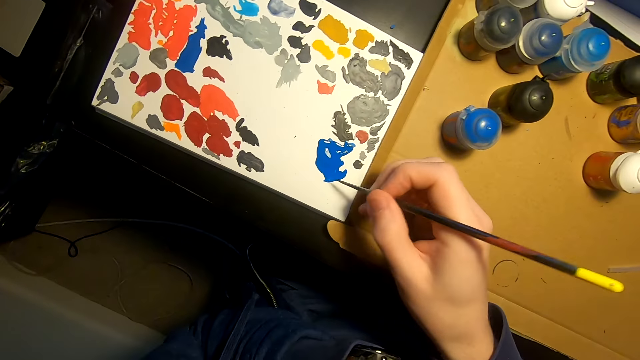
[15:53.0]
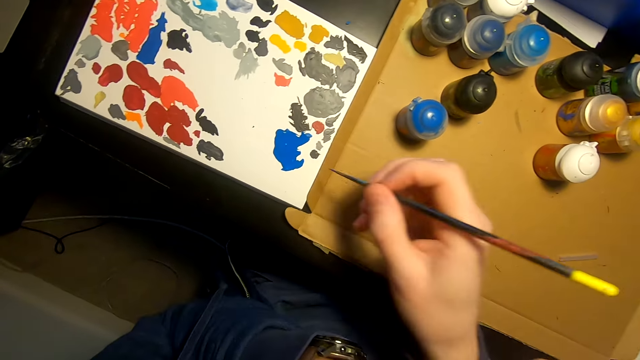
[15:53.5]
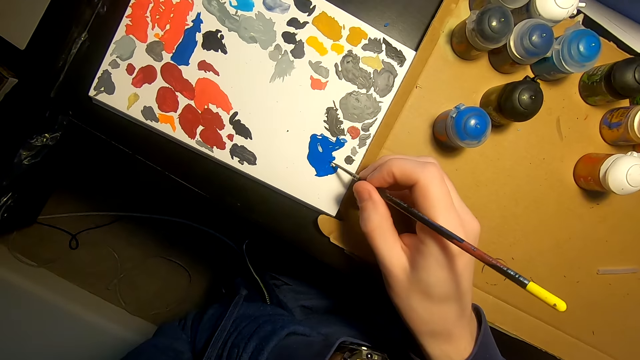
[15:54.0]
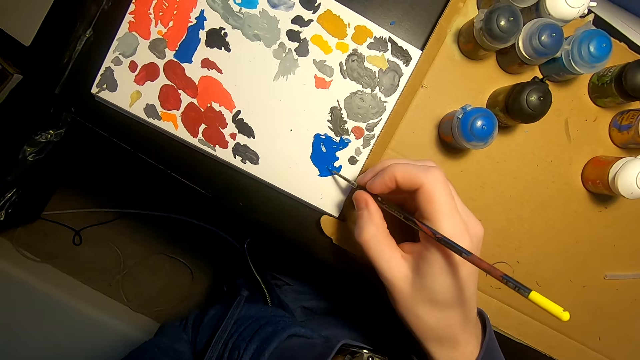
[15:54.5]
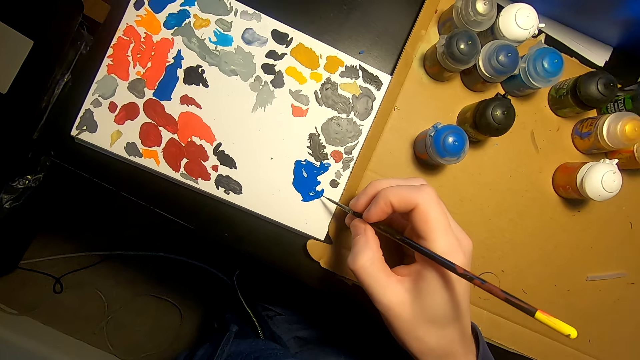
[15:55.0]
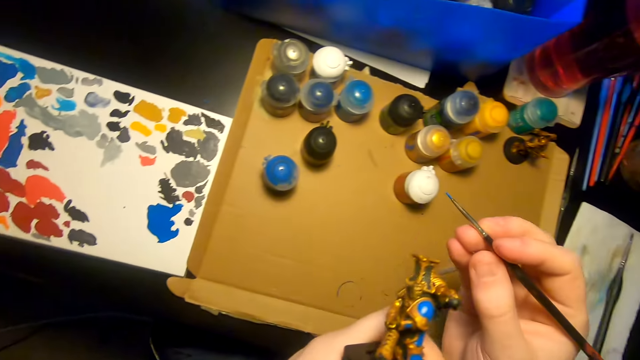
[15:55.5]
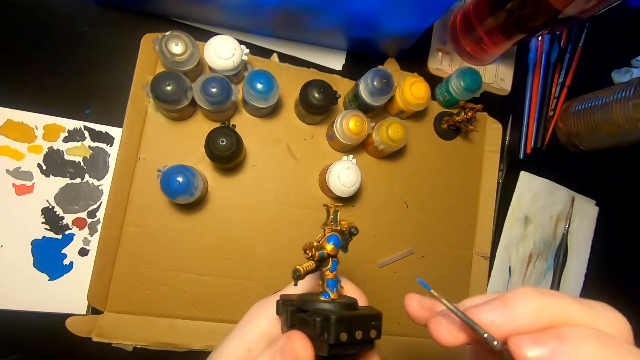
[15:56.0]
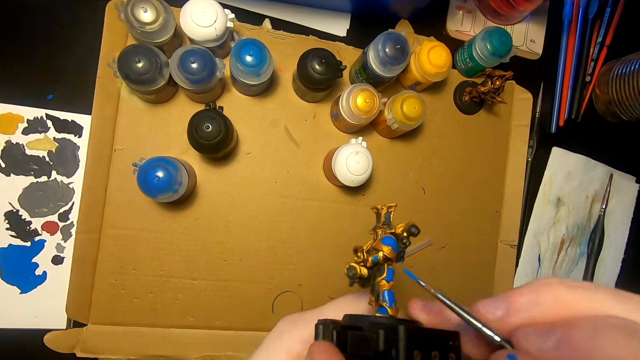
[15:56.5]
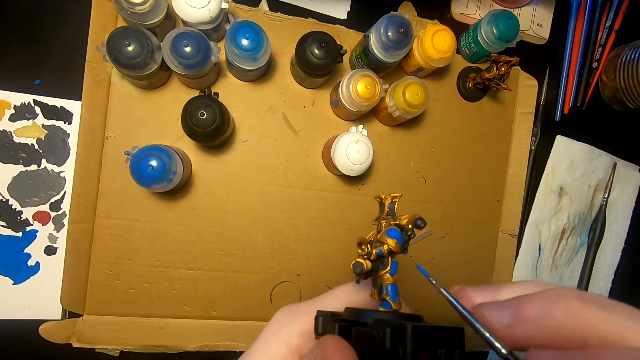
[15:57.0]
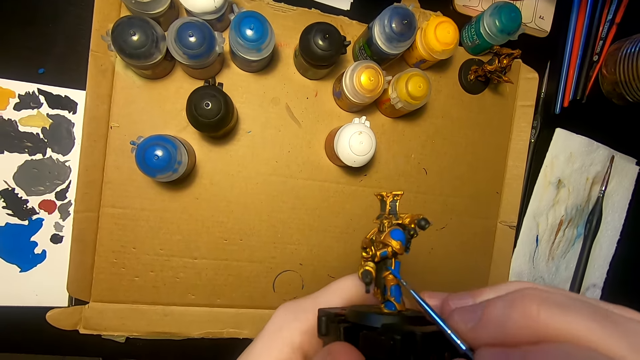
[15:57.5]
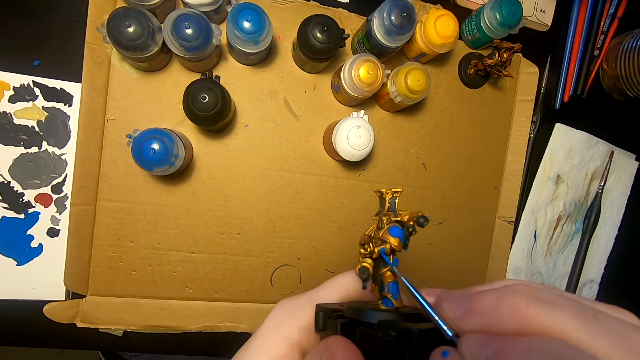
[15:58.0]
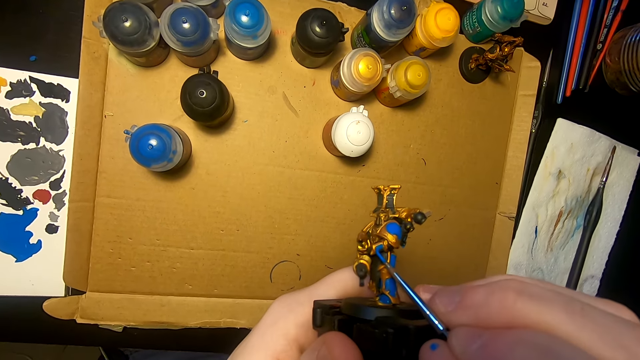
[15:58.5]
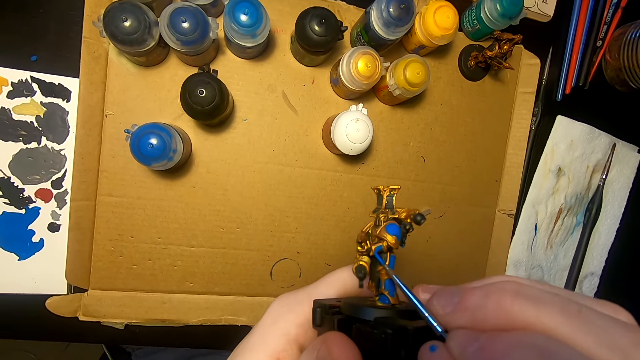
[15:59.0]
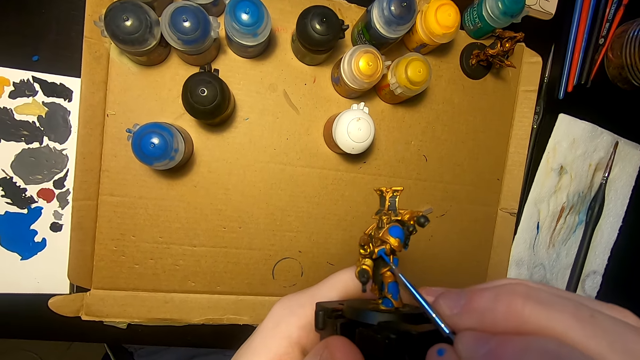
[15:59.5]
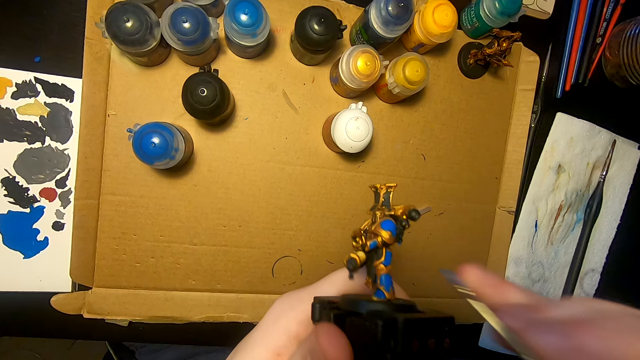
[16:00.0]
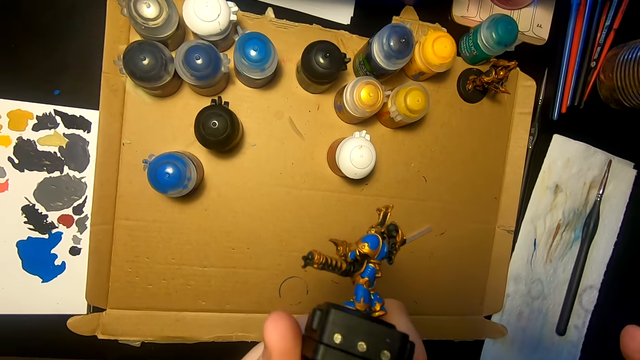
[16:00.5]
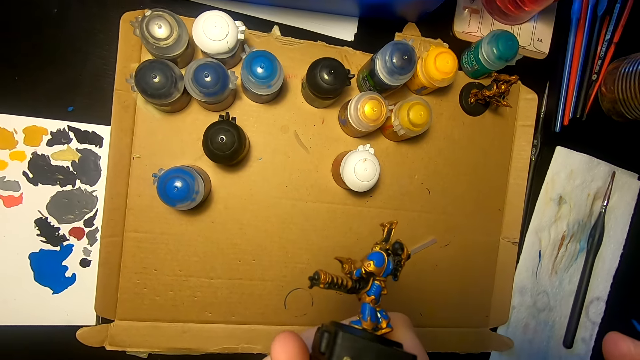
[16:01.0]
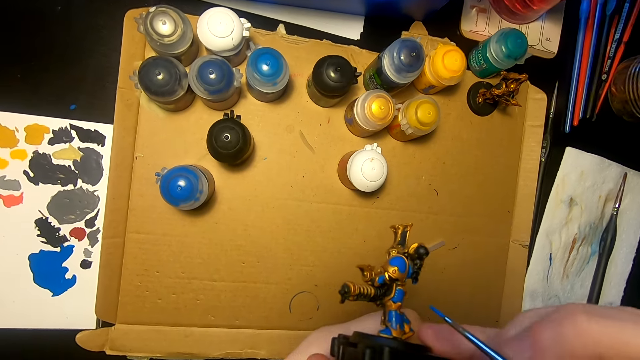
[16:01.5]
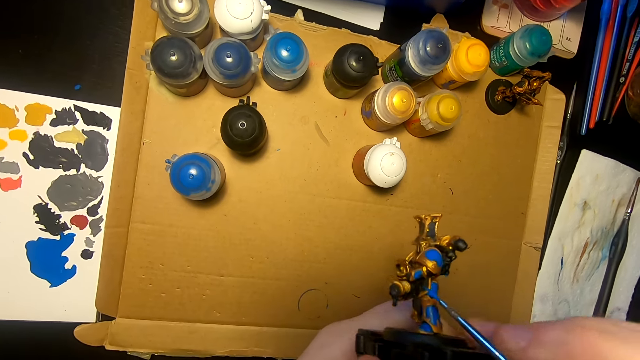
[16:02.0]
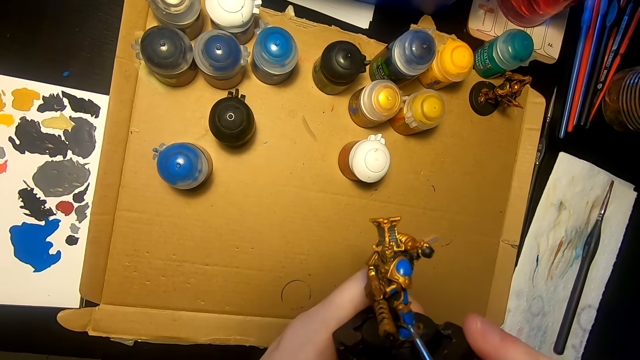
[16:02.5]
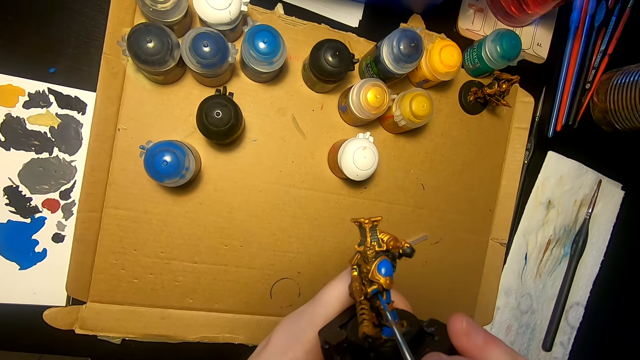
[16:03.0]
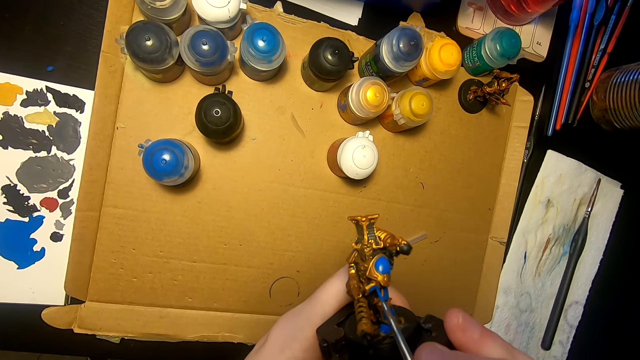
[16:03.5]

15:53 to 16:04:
The camera wearer dips the paint brush in the paint. They paint the model sculpture with the paint brush.

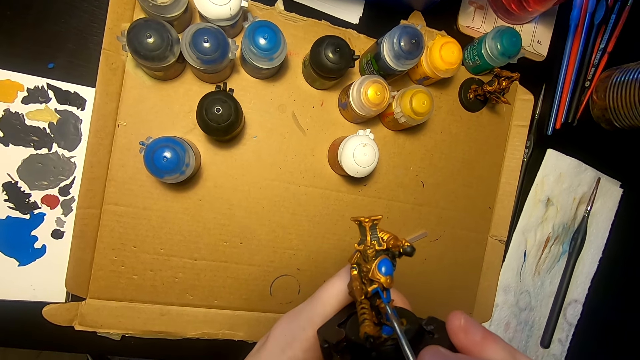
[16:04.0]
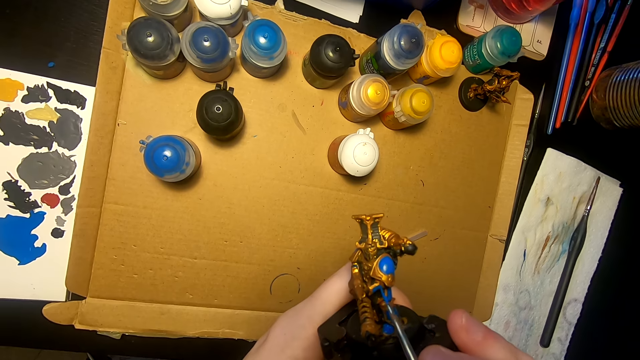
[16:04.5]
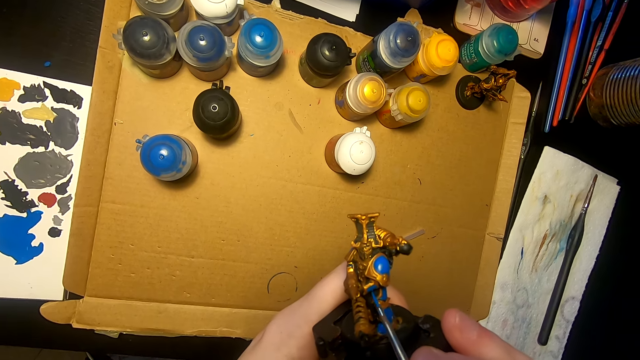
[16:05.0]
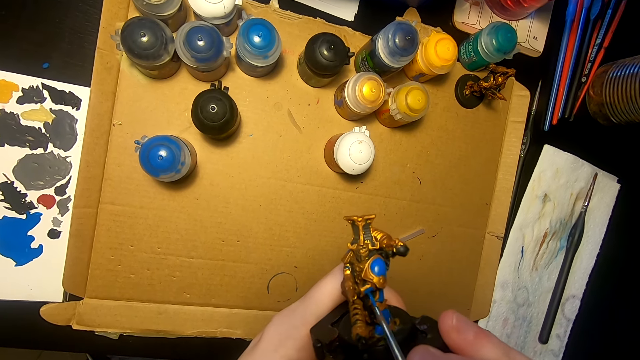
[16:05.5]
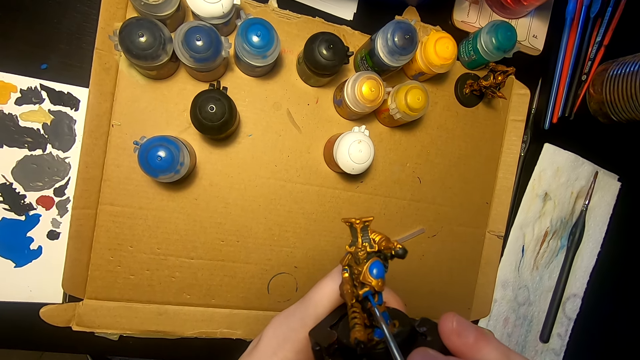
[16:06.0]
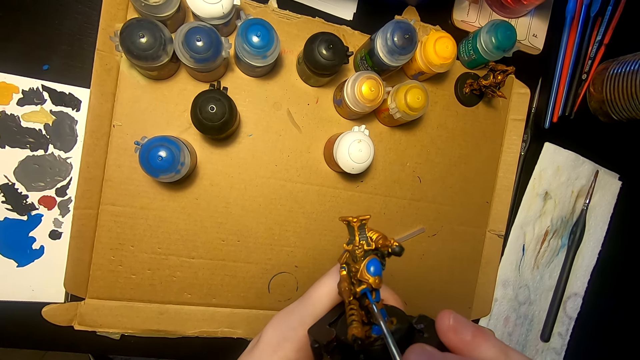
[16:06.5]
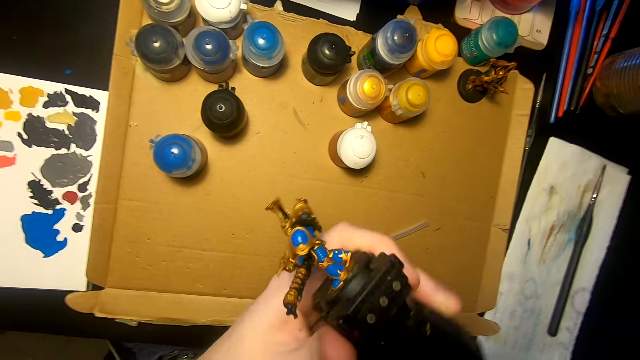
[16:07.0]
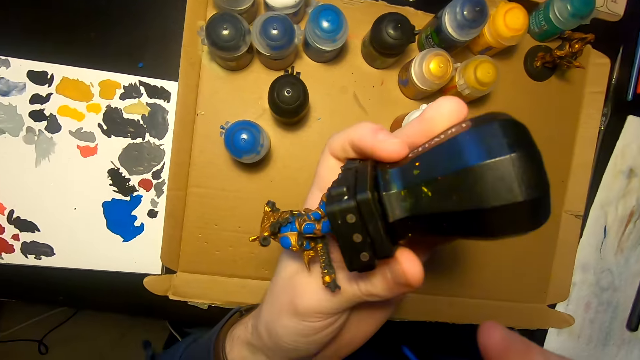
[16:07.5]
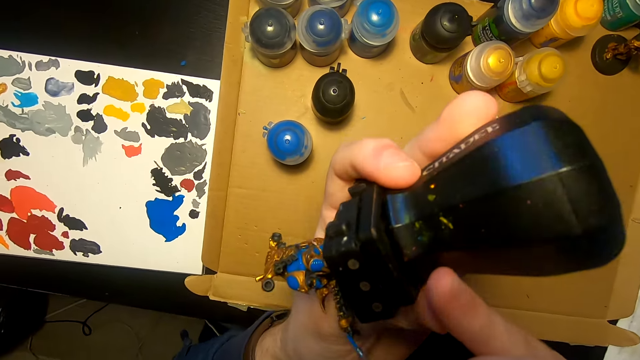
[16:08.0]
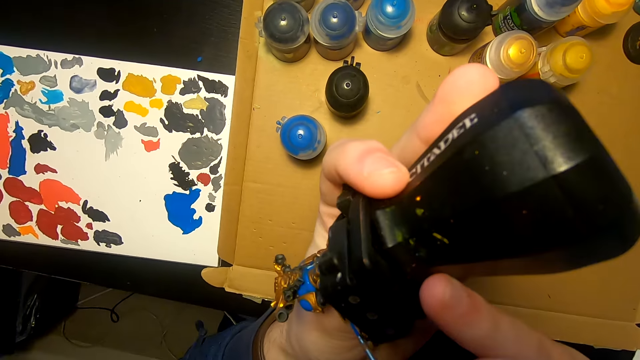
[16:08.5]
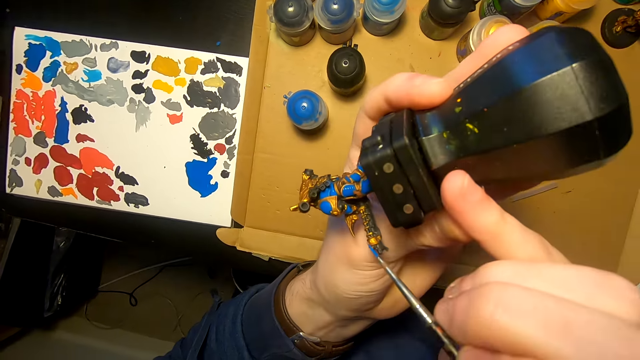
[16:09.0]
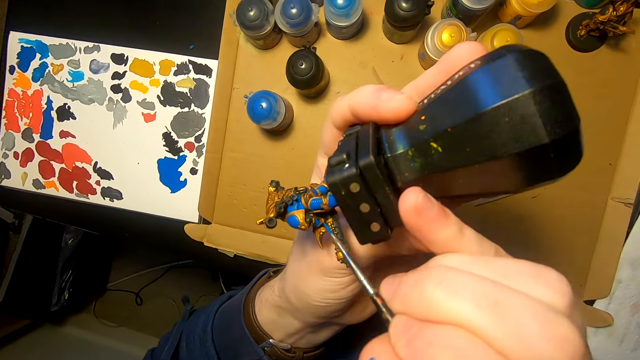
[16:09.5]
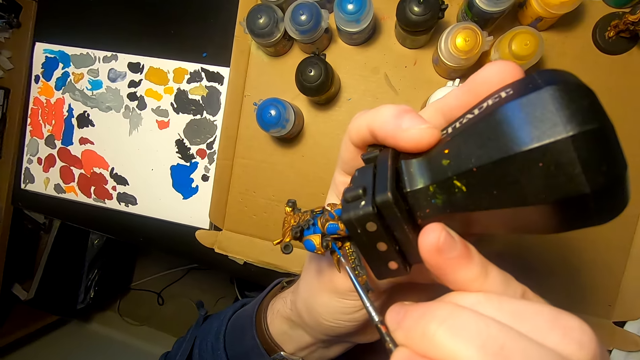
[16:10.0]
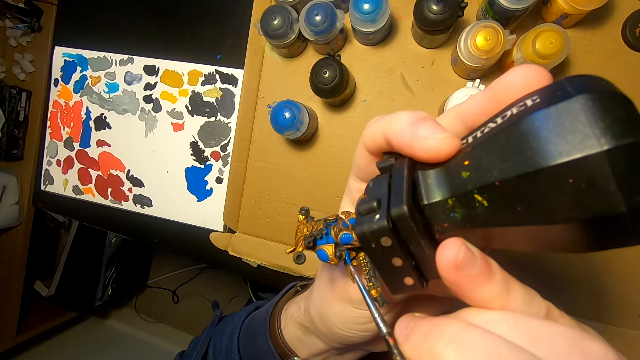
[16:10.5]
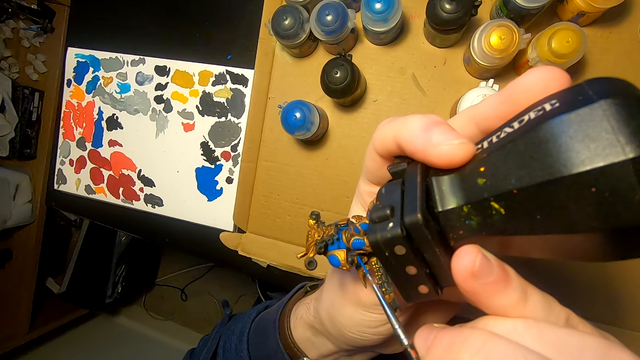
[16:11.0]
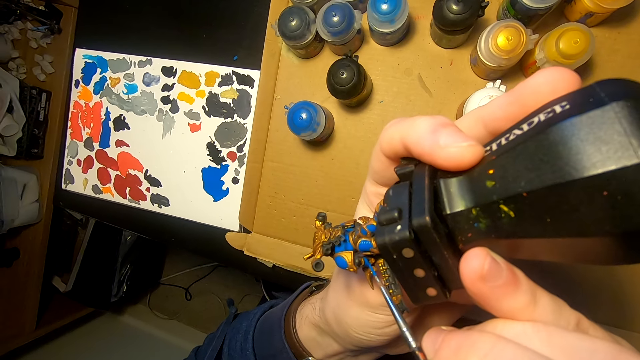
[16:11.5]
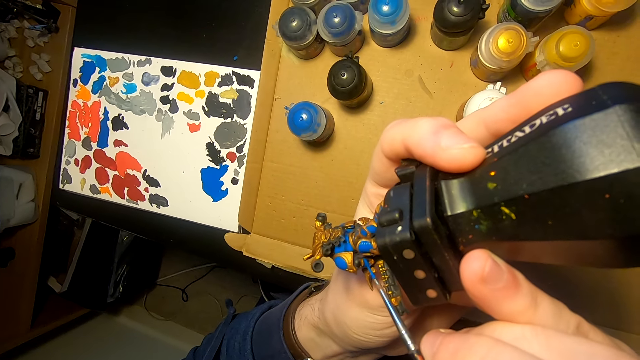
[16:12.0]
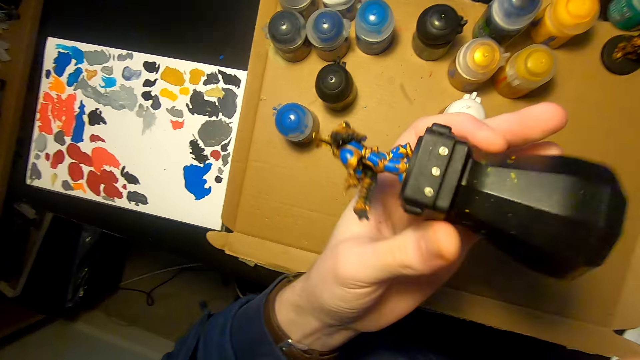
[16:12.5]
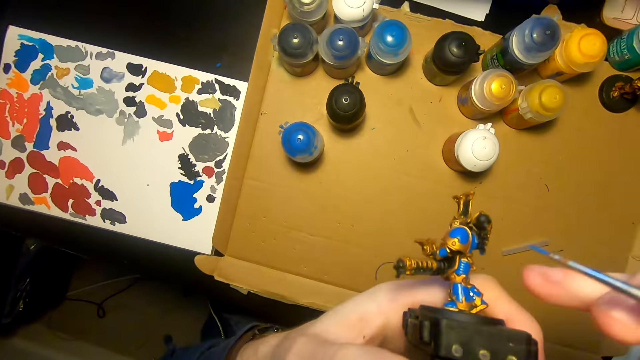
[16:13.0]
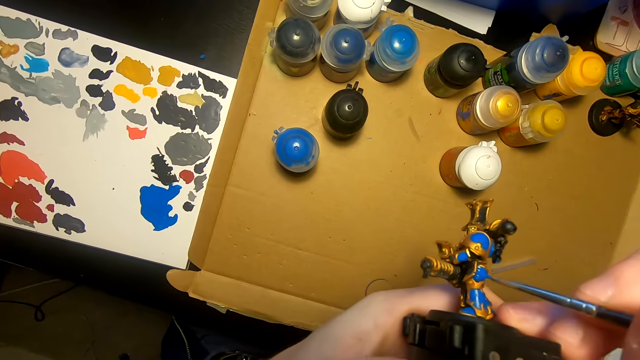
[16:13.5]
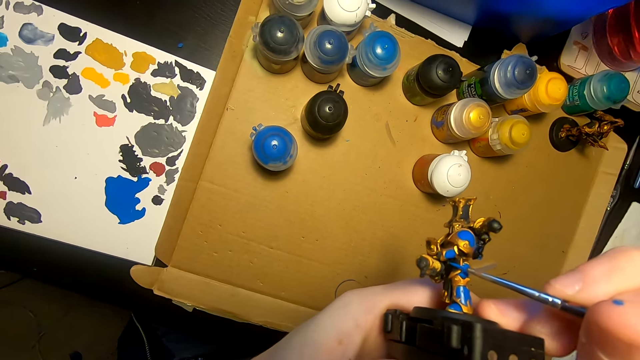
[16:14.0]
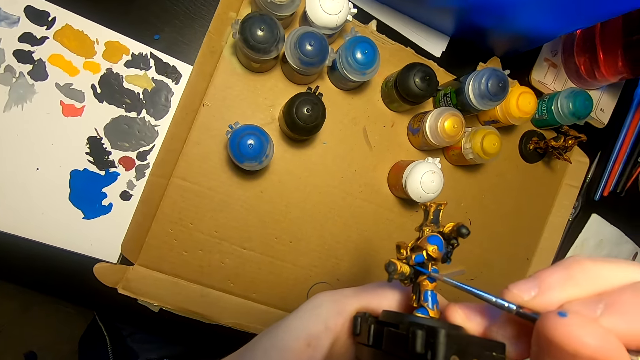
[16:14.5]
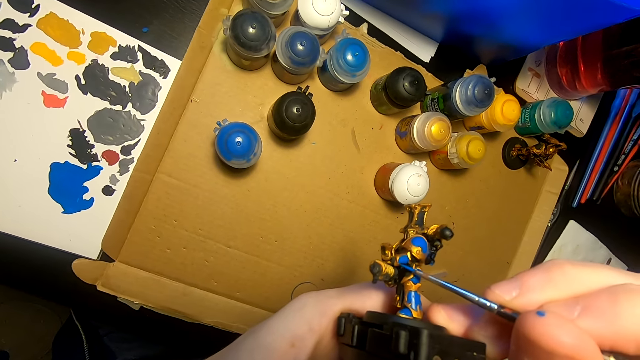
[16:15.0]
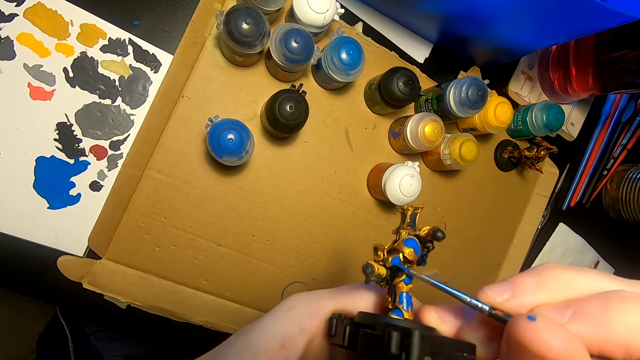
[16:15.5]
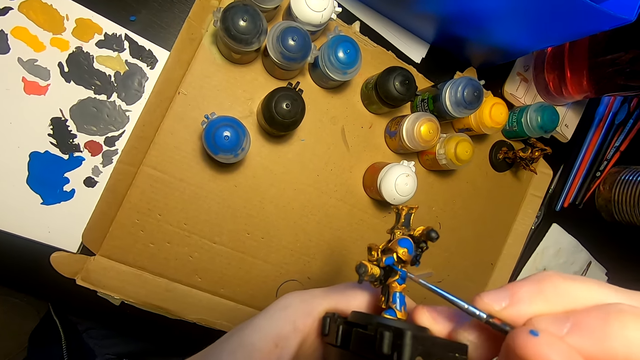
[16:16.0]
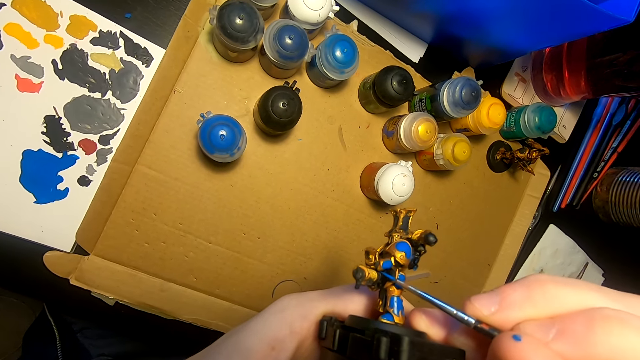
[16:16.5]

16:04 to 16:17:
The camera wearer turns something. They check the model sculpture. They paint the model sculpture with a painting brush. They turn something. They apply paint on something.
